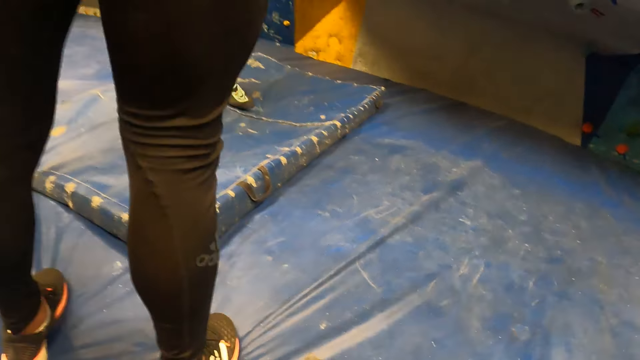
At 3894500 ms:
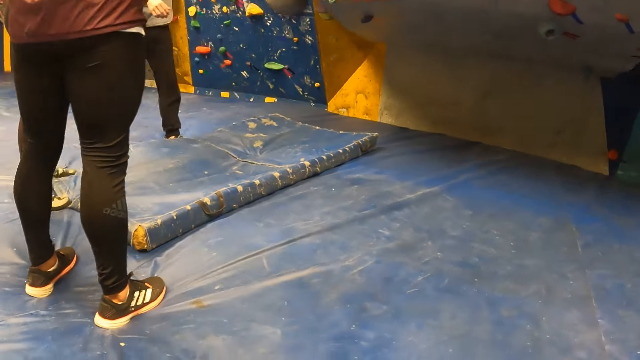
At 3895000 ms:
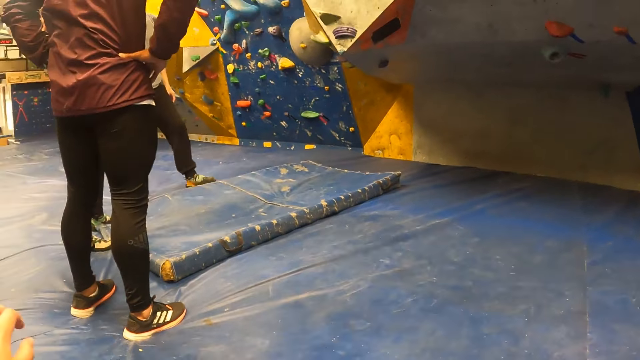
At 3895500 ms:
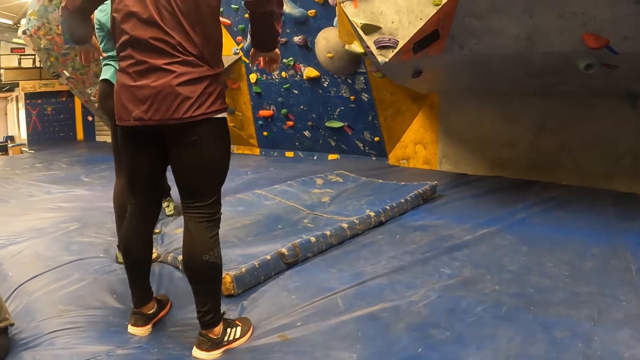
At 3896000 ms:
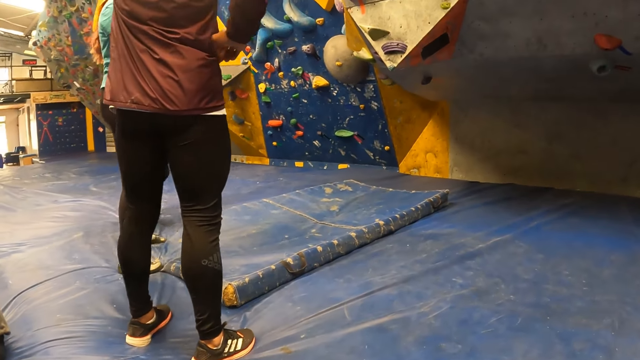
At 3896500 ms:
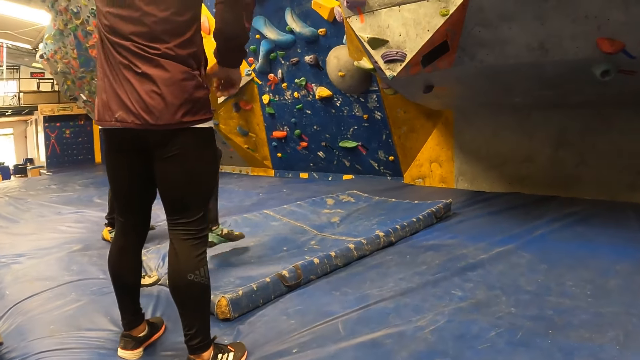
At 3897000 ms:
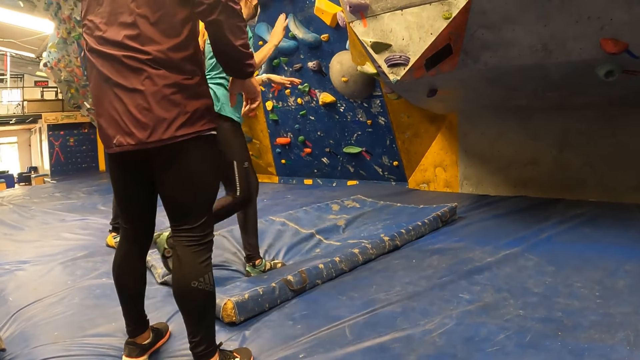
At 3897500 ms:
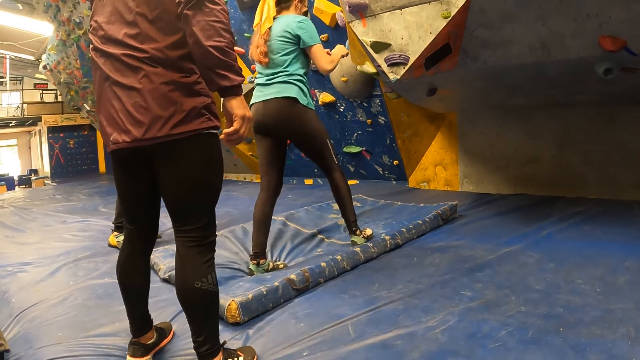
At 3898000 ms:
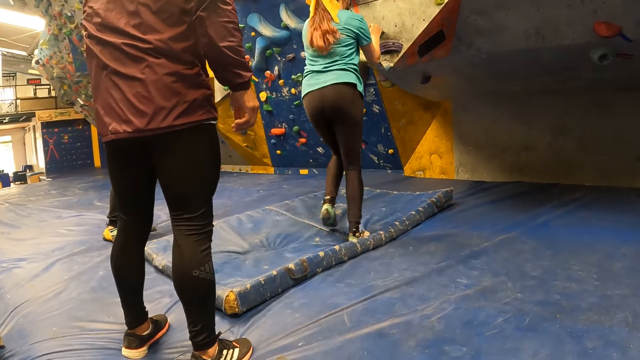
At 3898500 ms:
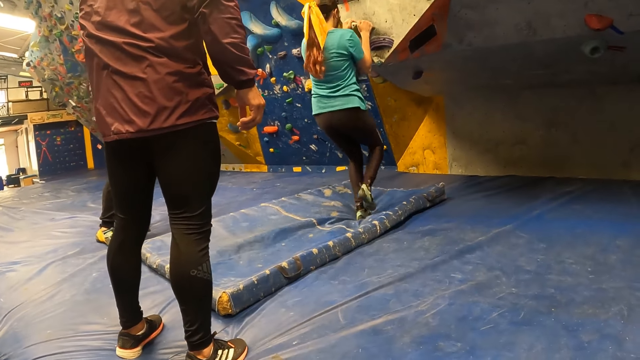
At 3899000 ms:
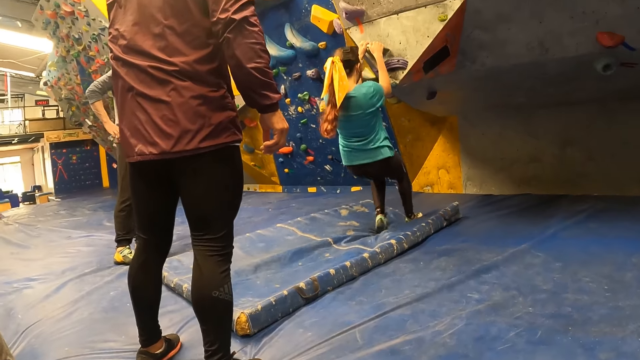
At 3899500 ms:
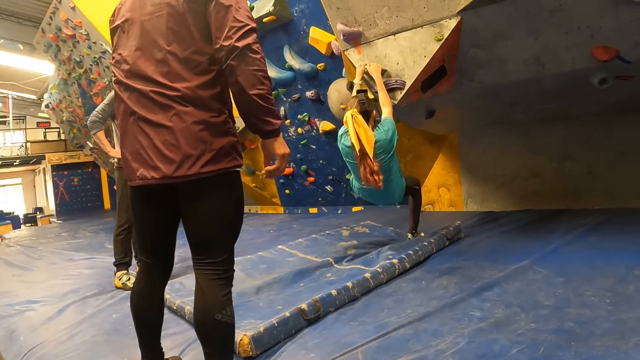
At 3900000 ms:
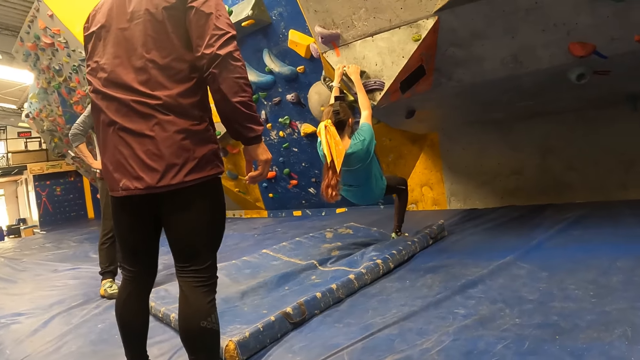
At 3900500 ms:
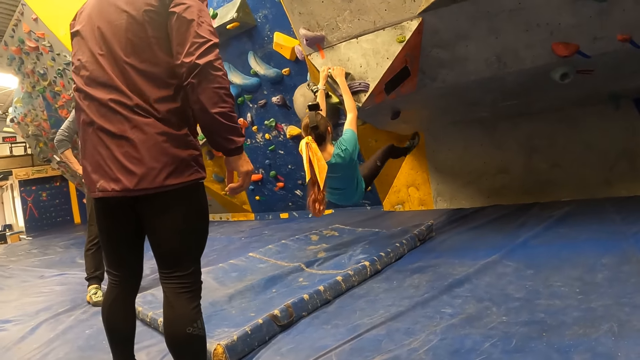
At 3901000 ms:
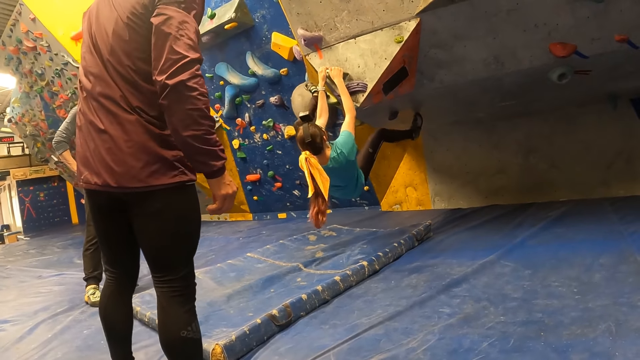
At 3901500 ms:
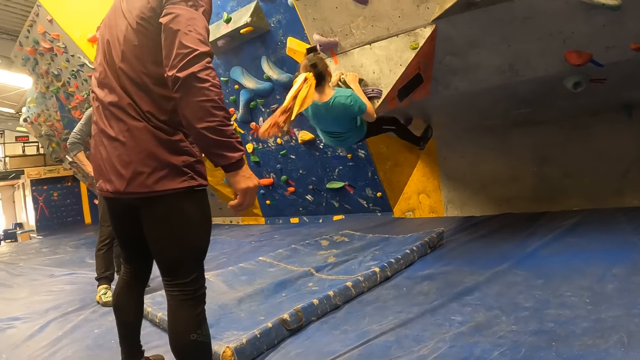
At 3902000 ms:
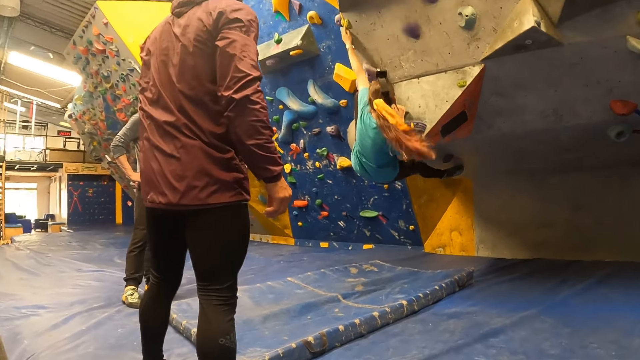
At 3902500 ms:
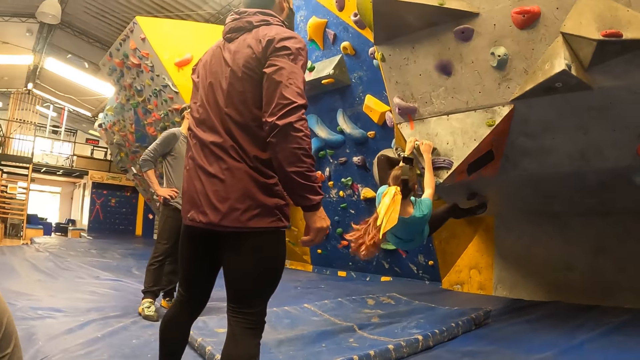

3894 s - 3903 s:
A person moves from the wall. Another person moves the hand to the waist. A woman touches the wall. The woman climbs the bouldering wall with both hands.

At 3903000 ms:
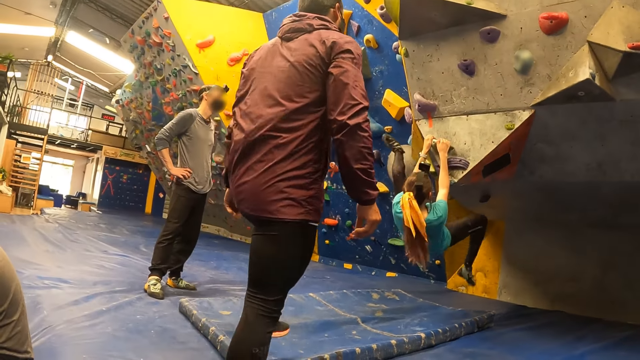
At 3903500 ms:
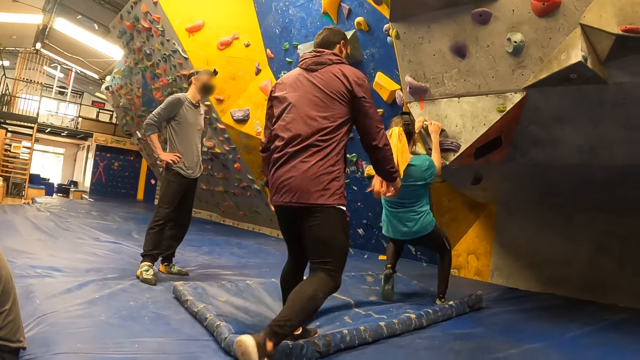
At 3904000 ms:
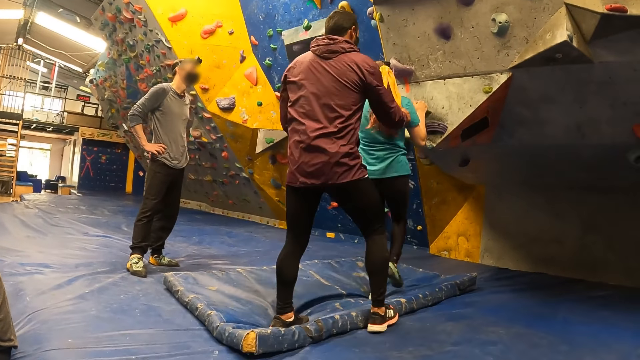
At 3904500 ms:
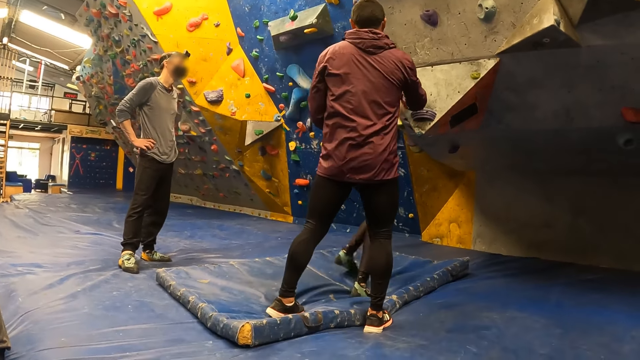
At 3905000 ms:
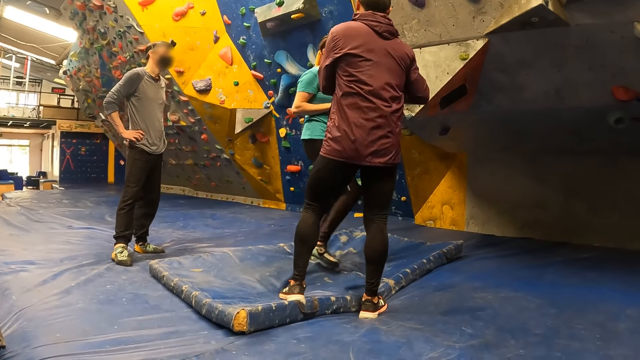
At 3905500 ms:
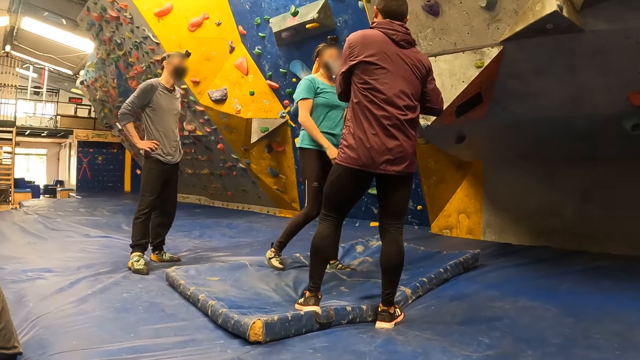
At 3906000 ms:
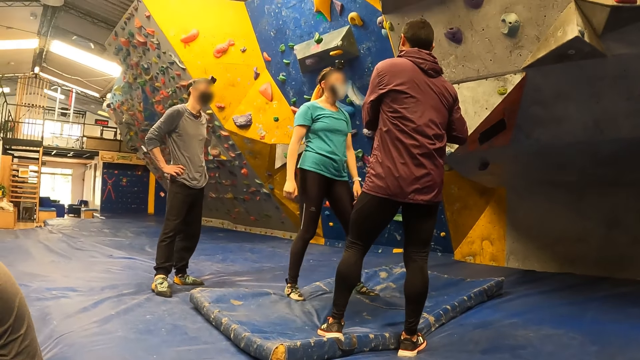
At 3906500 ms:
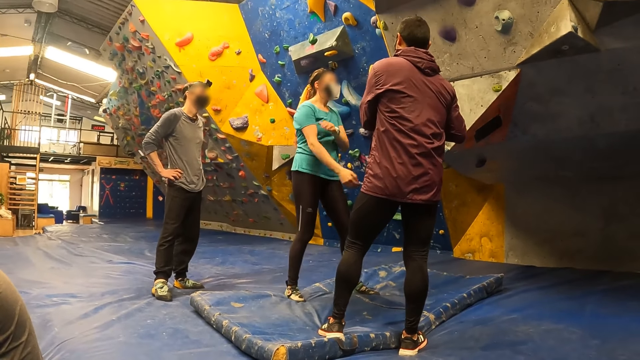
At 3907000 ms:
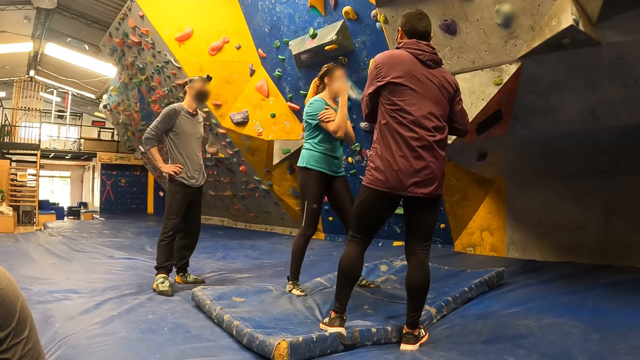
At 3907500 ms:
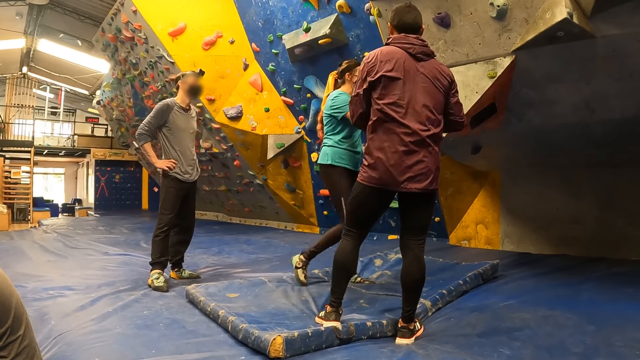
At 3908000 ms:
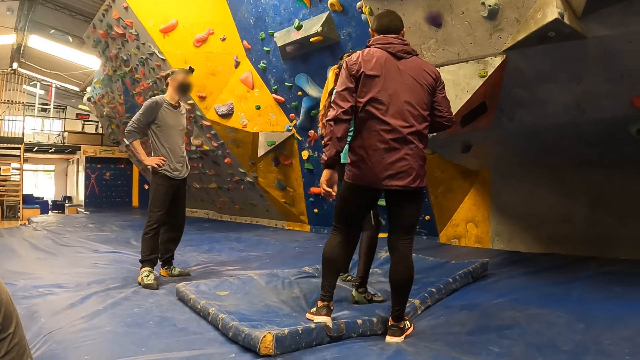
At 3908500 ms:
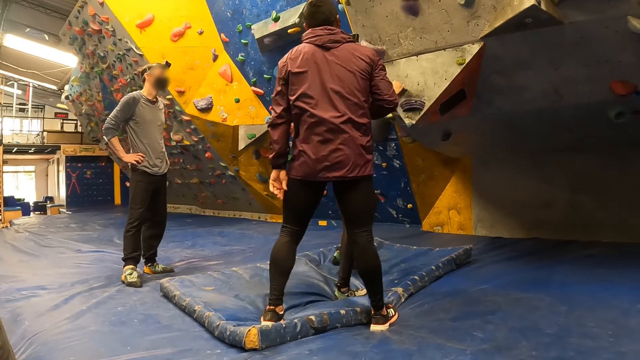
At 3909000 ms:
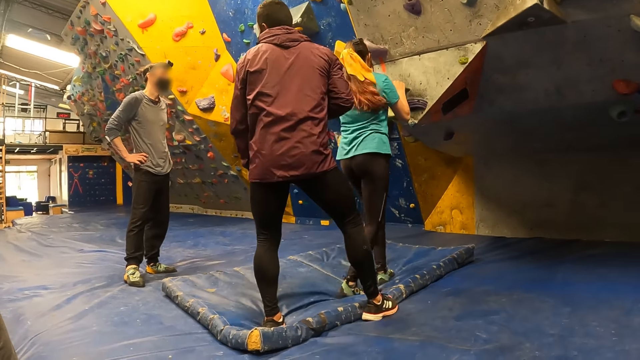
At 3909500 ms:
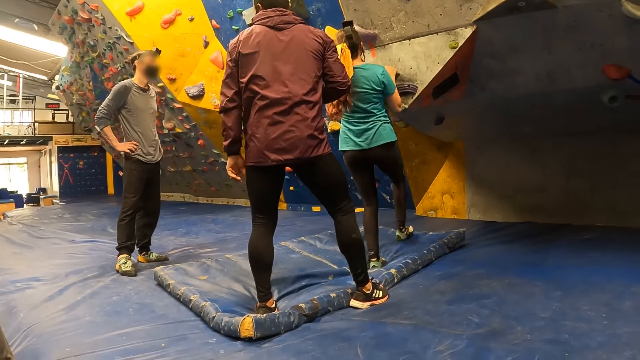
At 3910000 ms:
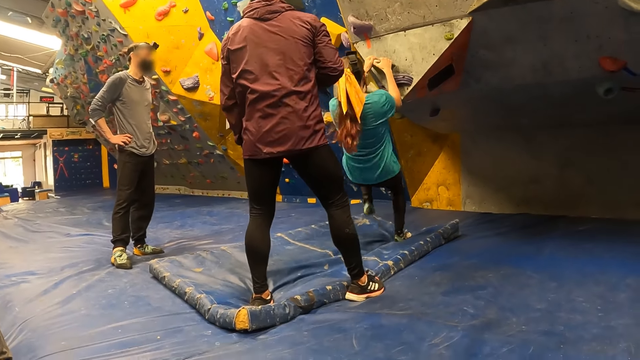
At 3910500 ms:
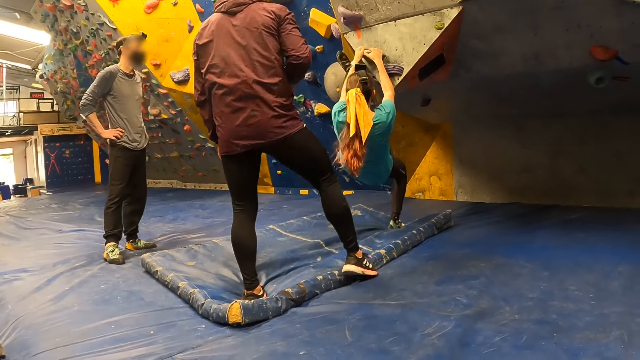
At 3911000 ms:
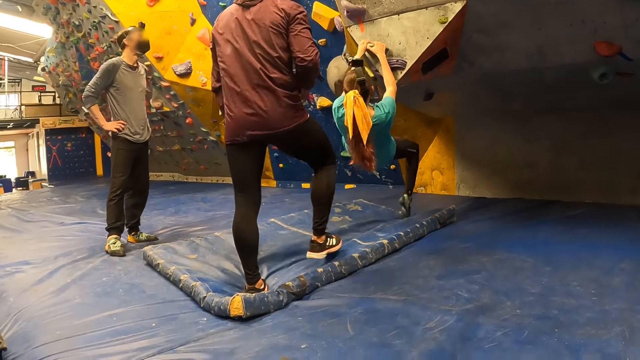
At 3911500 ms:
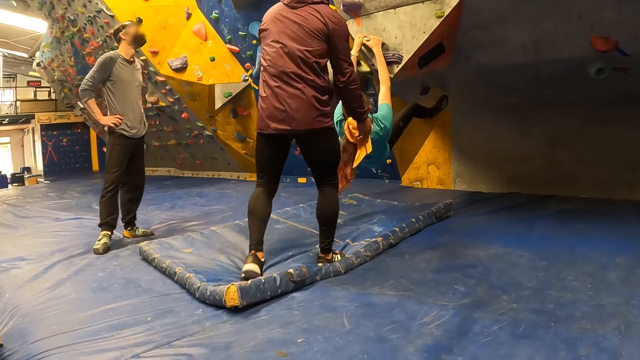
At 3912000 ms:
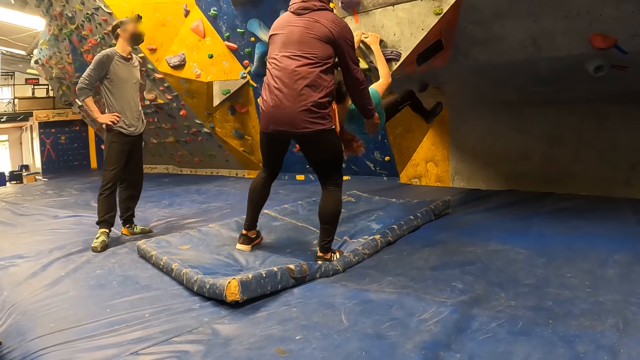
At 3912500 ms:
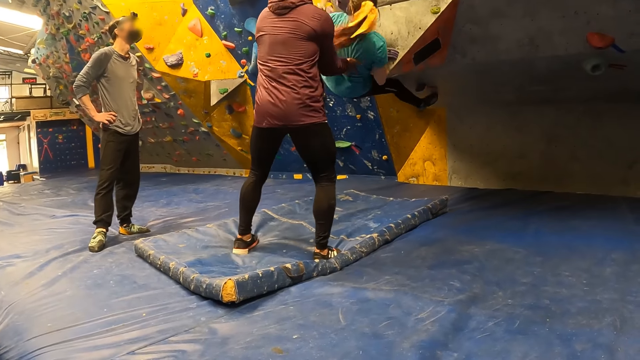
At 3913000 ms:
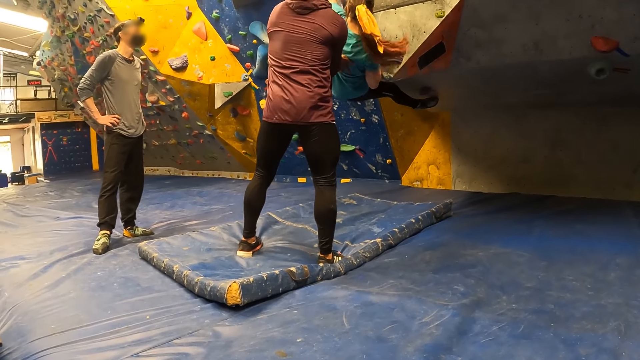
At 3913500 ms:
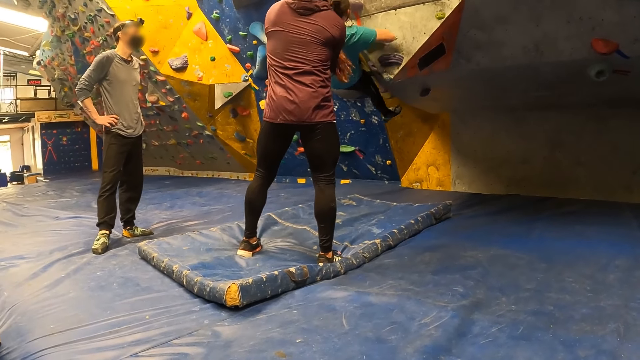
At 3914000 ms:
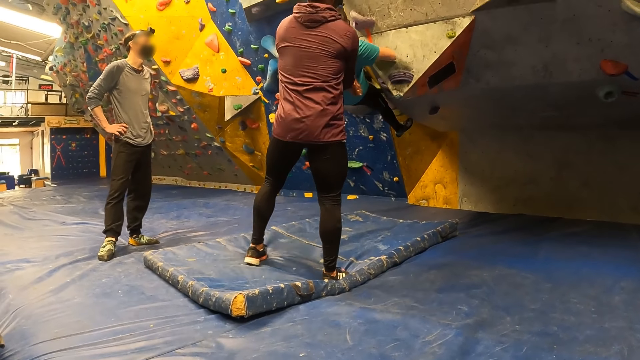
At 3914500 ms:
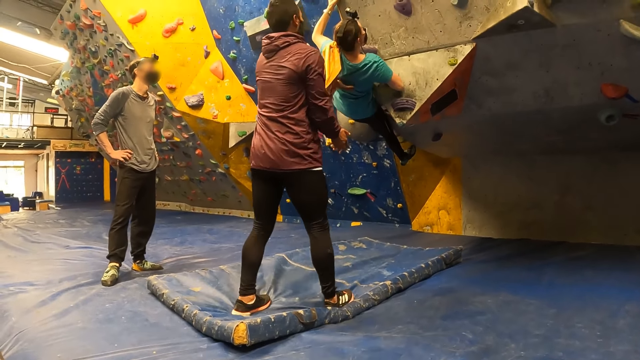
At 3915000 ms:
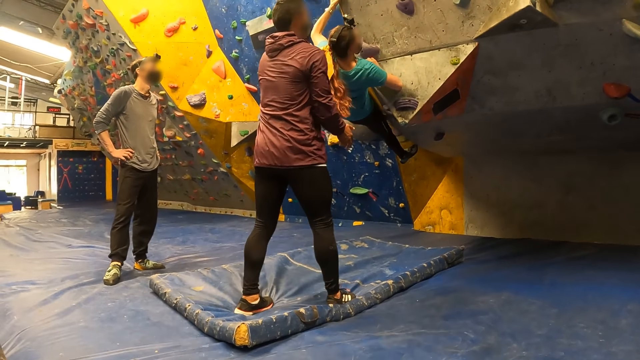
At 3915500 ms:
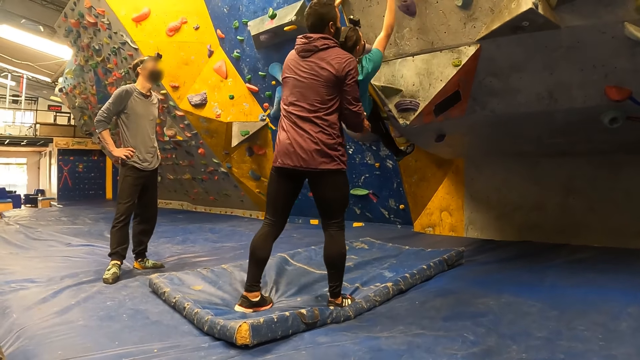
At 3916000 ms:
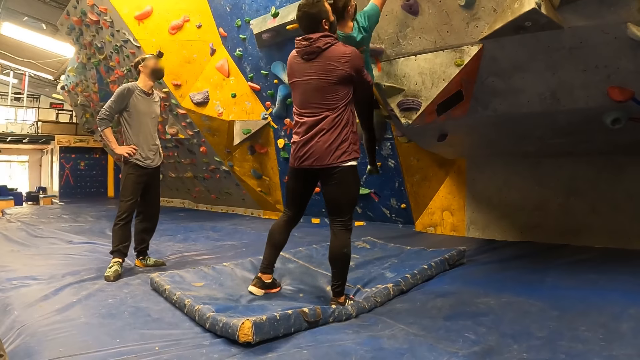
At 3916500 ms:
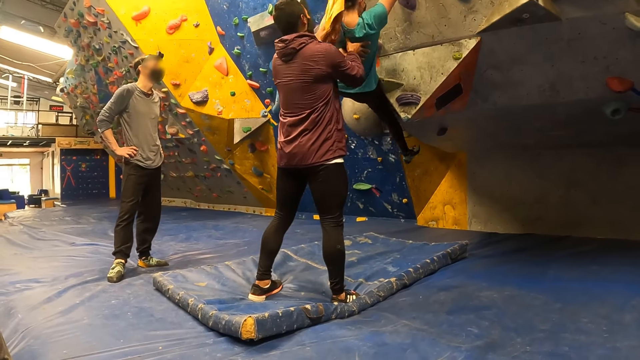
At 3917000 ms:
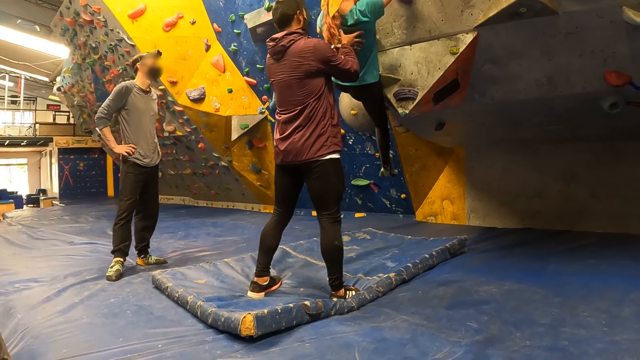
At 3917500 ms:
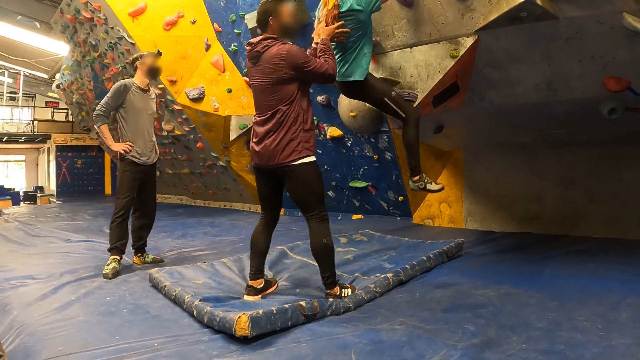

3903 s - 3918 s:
The woman falls off to the crash pad with both hands on the bouldering wall. A man holds the woman. The man converses with the woman. The woman holds the hand. The woman touches the wall. The woman climbs the bouldering wall with both hands. The man aids the woman with both hands. The man pushes the woman.
